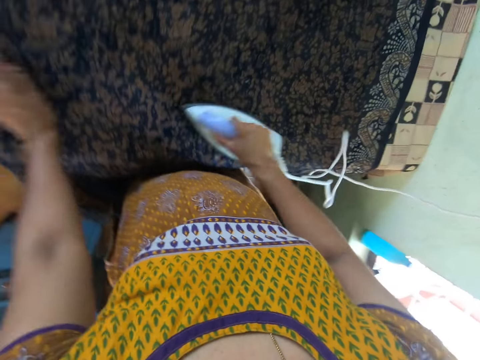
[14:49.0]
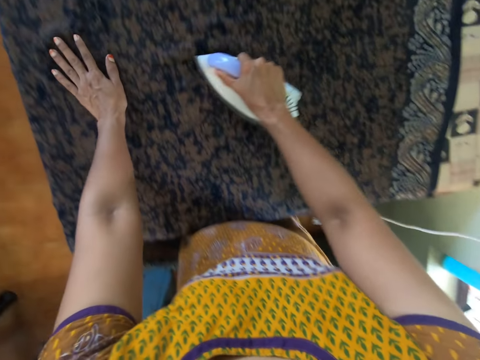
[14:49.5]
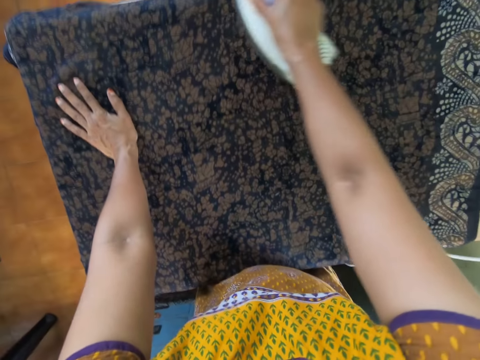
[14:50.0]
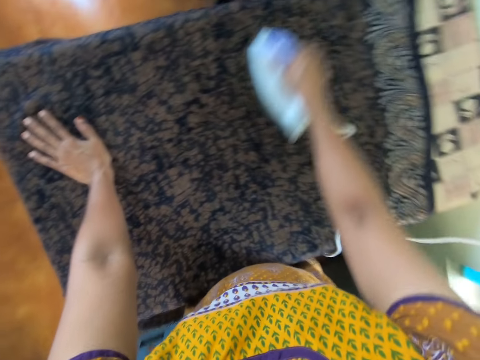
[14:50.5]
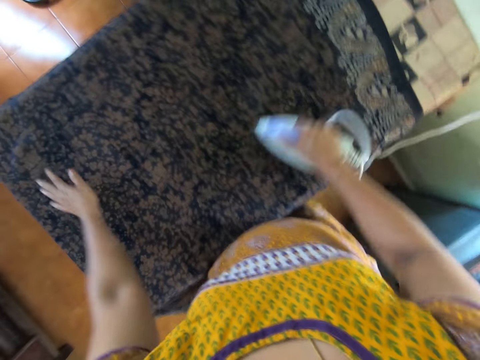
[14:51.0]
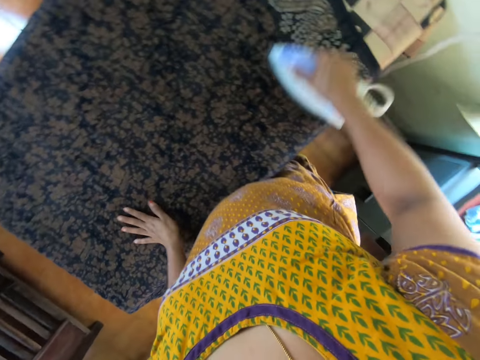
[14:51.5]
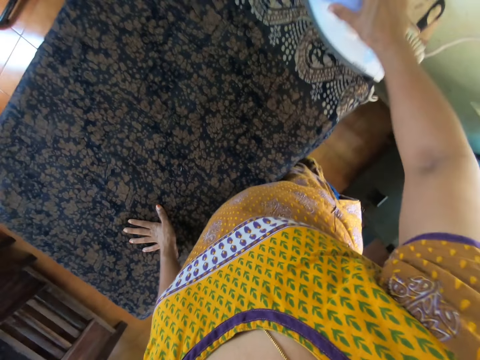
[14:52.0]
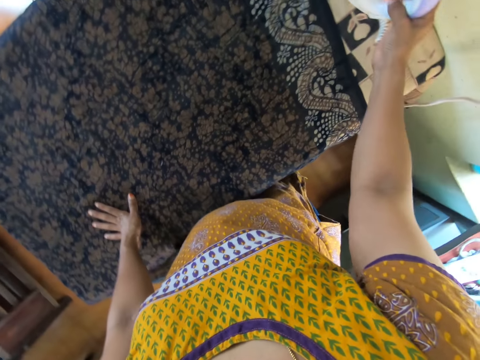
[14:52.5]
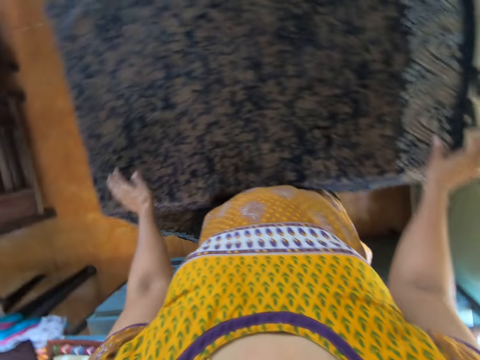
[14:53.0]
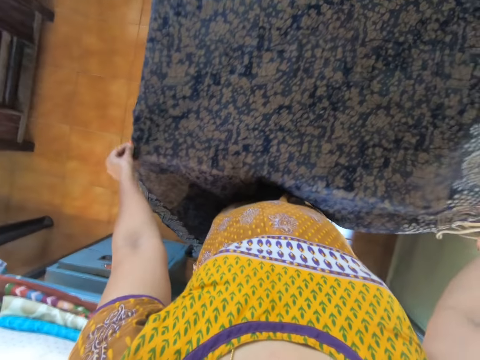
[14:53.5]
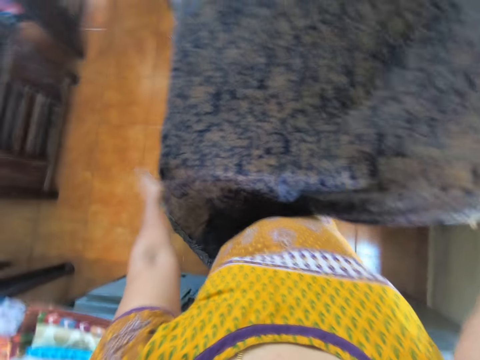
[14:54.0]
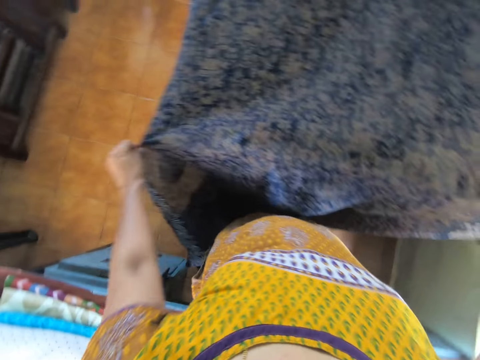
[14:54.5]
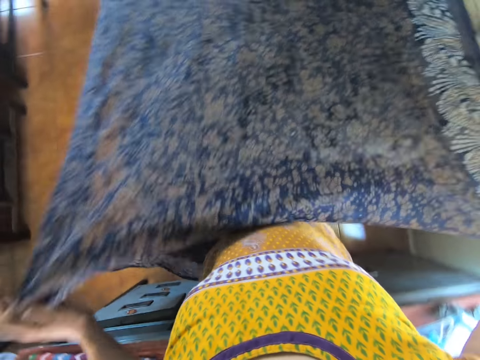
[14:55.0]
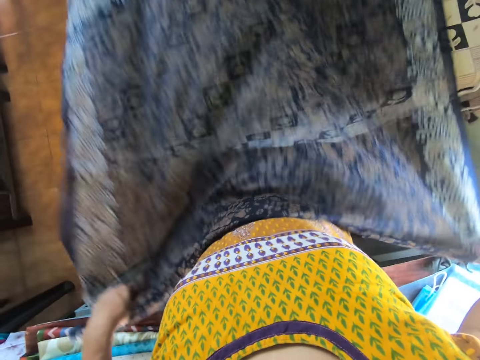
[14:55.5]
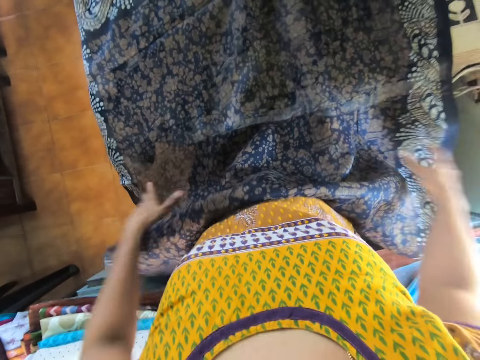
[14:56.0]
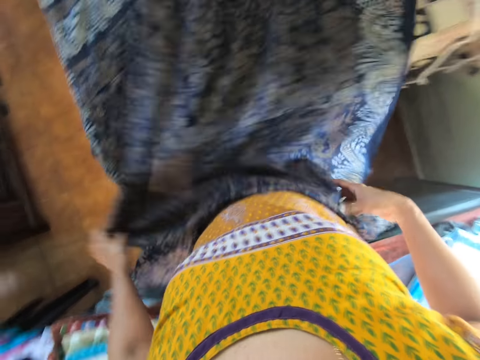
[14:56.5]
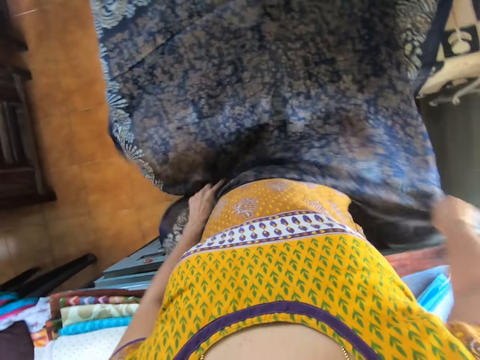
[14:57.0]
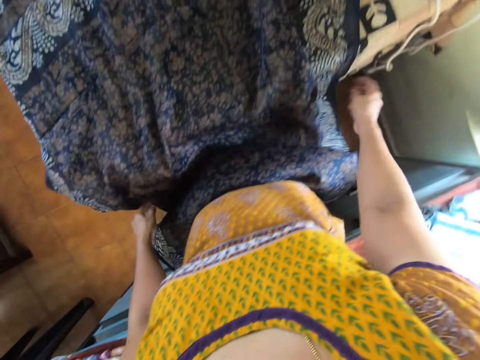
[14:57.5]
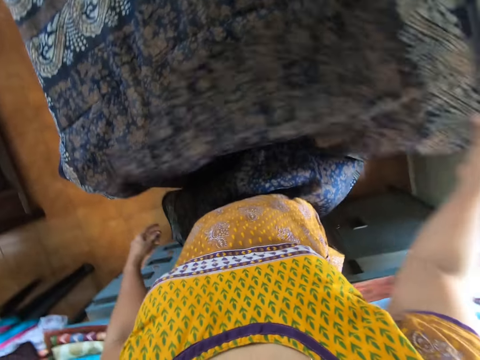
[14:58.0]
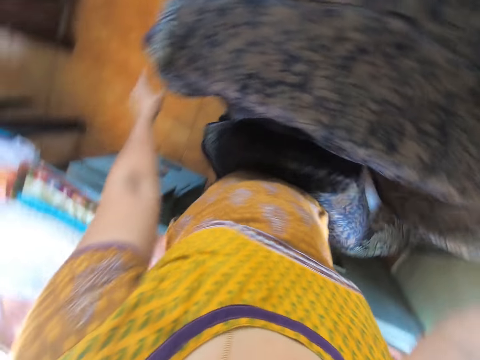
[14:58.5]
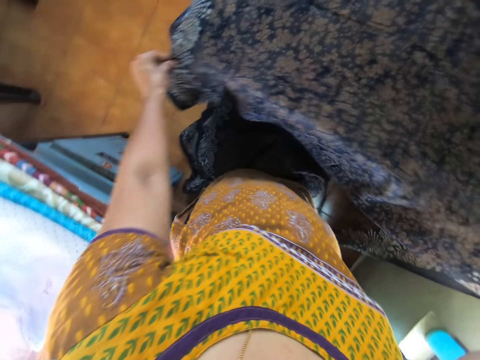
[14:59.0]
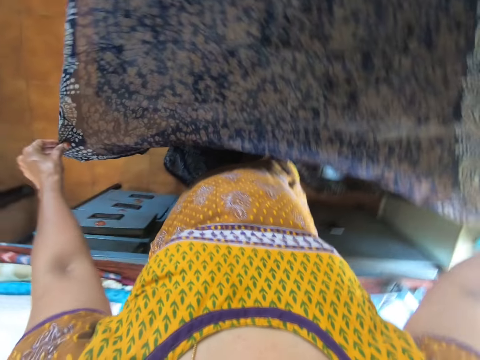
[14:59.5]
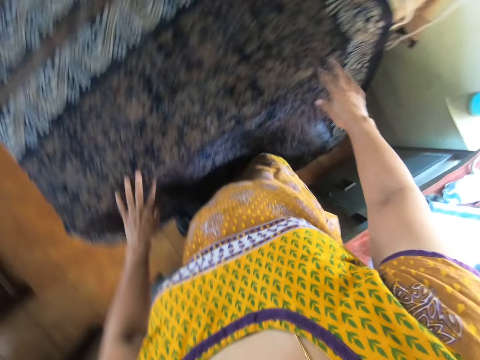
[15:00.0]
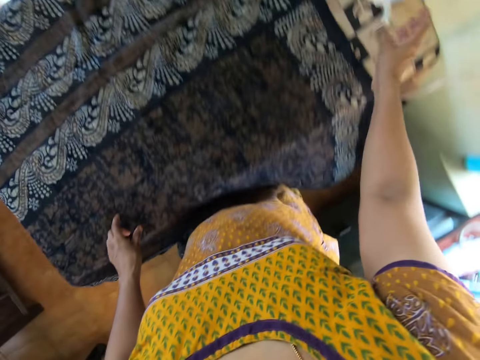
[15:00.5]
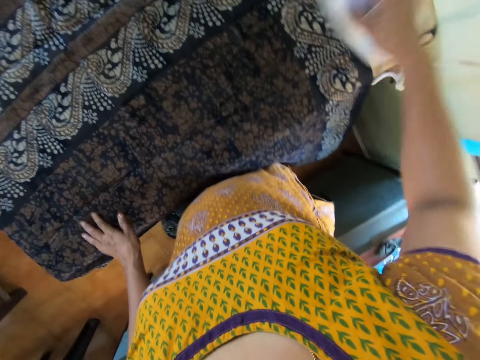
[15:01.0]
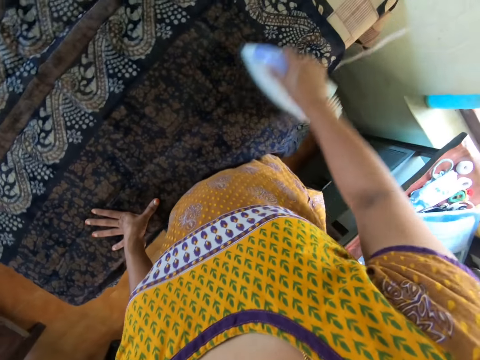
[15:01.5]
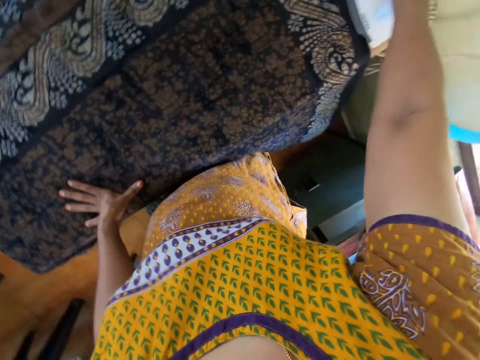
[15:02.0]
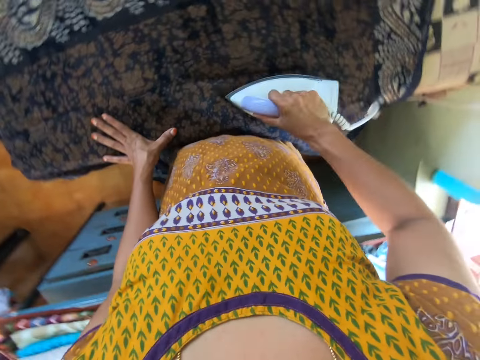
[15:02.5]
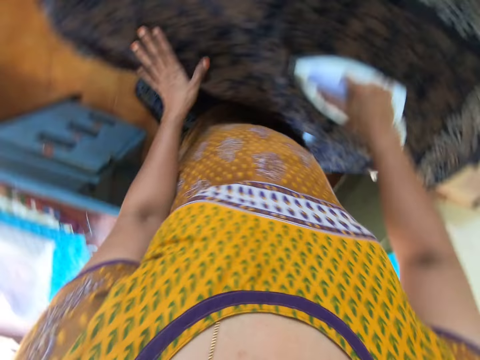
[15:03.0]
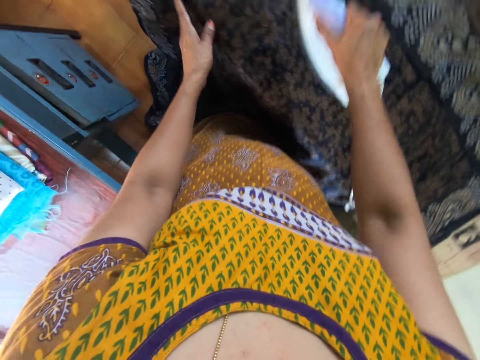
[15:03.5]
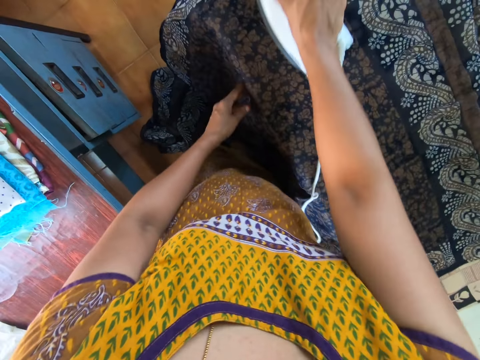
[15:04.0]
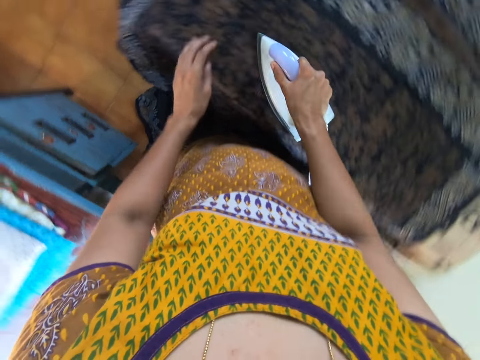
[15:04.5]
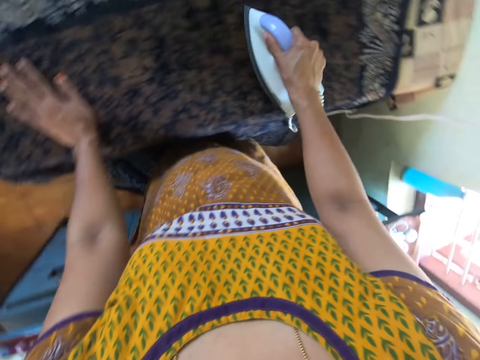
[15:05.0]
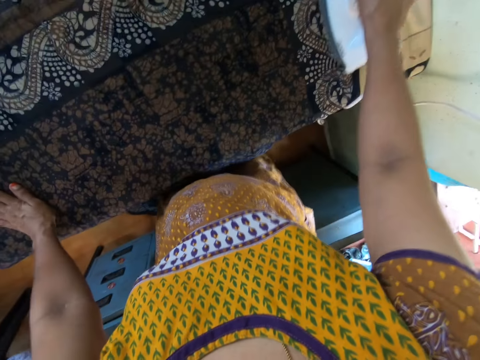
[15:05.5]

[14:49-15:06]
The camera wearer places the iron on the ironing table with her right hand. She adjusts the cloth on the table with both hands. She picks up the iron on the table with her right hand. She irons the cloth on the table with the iron in her right hand.

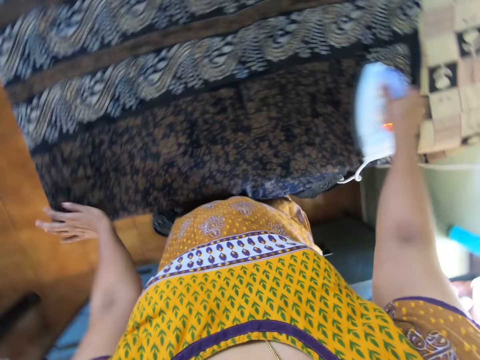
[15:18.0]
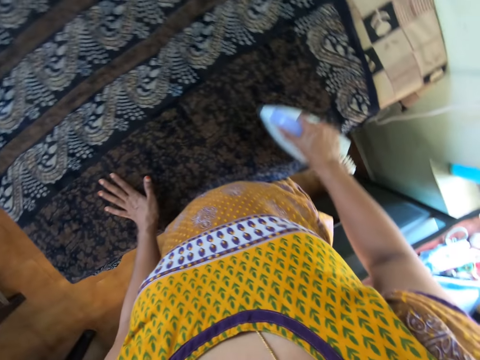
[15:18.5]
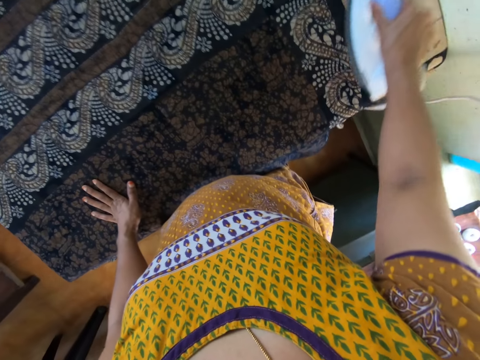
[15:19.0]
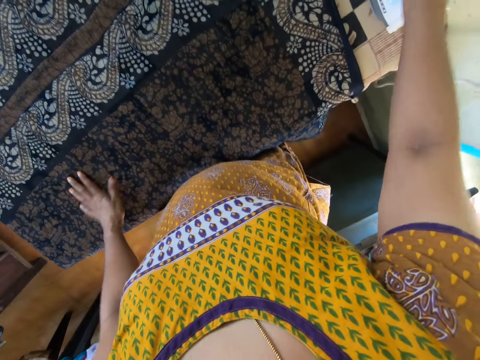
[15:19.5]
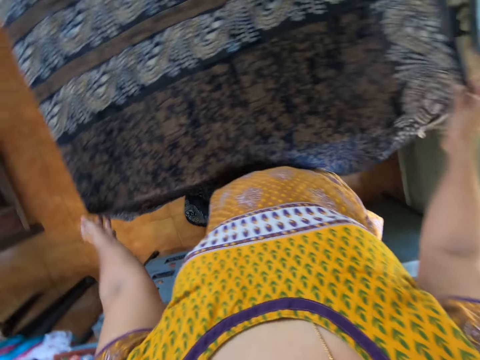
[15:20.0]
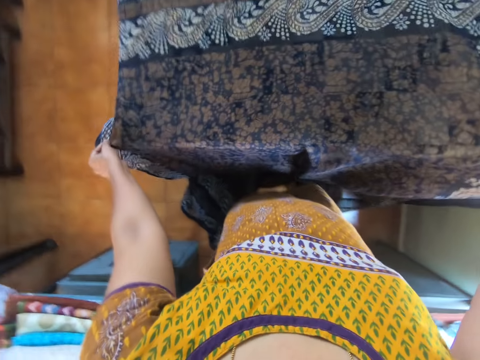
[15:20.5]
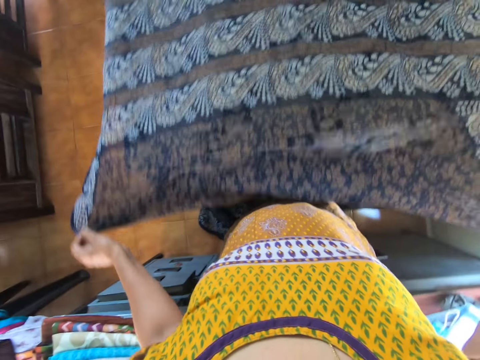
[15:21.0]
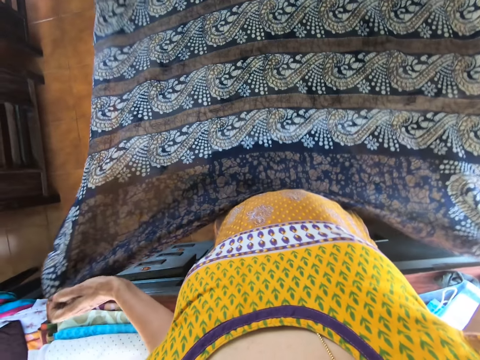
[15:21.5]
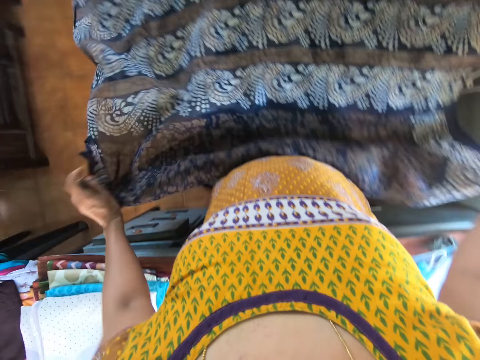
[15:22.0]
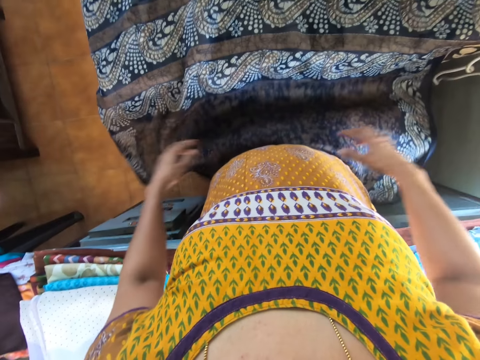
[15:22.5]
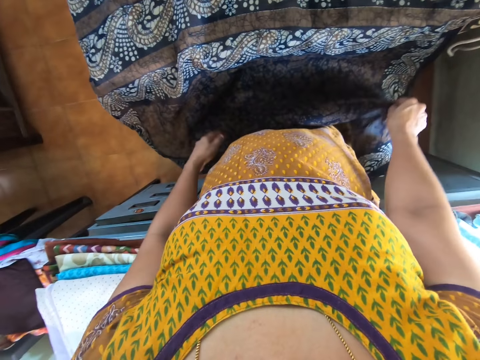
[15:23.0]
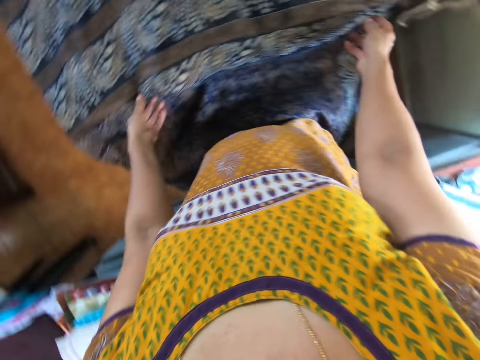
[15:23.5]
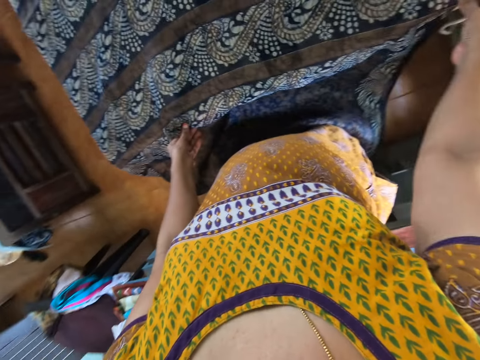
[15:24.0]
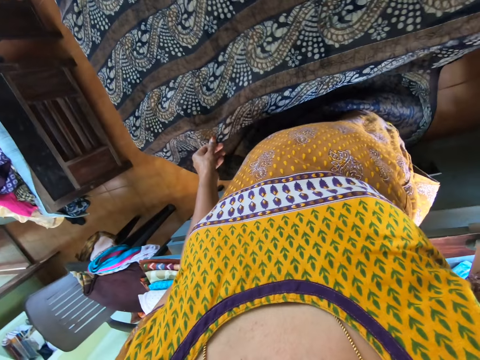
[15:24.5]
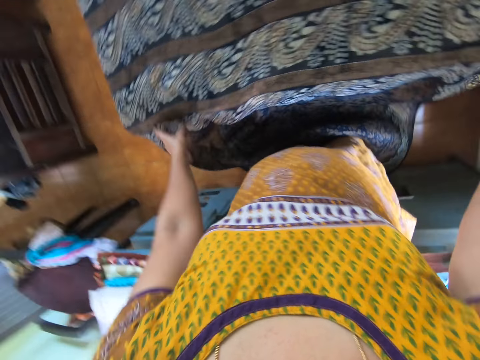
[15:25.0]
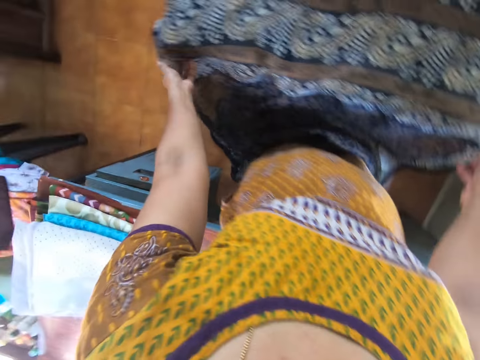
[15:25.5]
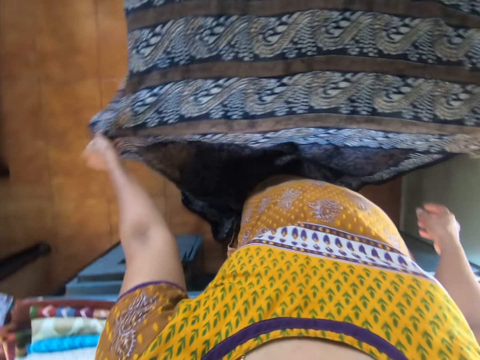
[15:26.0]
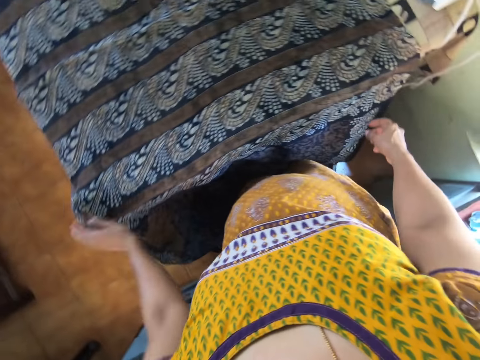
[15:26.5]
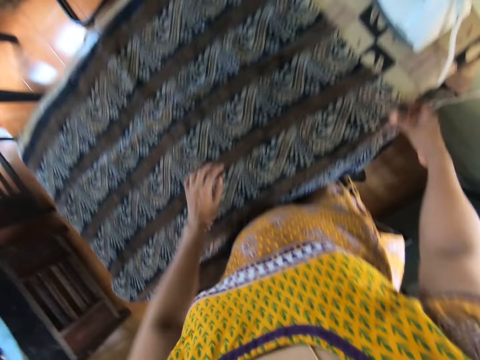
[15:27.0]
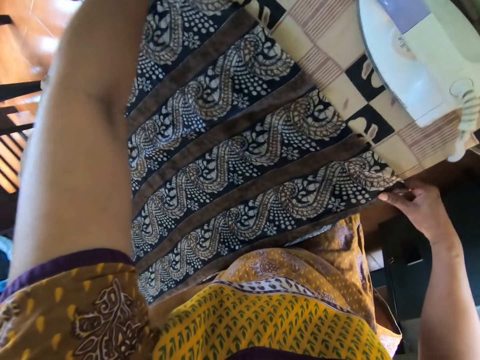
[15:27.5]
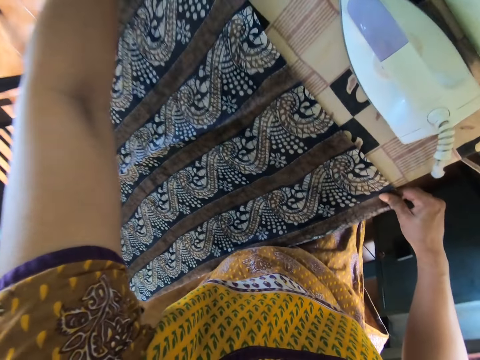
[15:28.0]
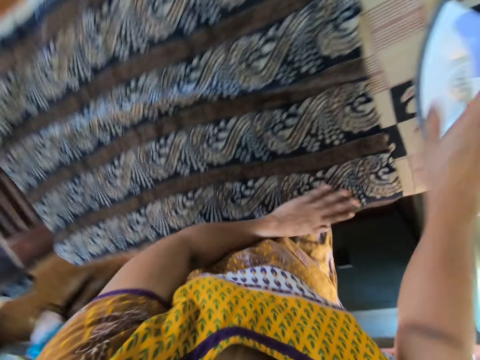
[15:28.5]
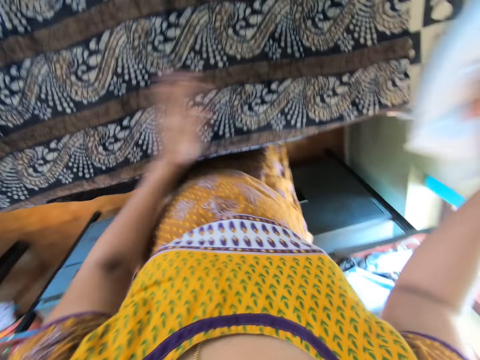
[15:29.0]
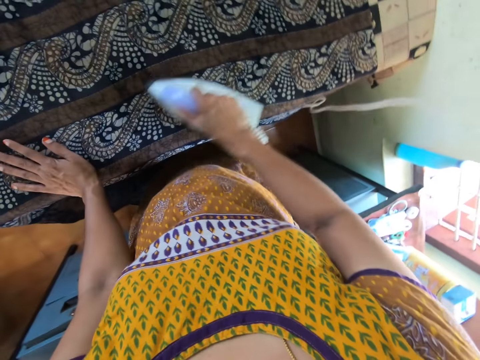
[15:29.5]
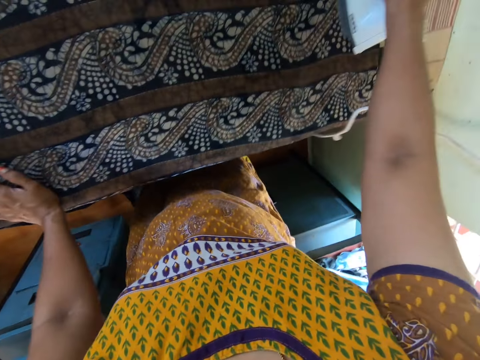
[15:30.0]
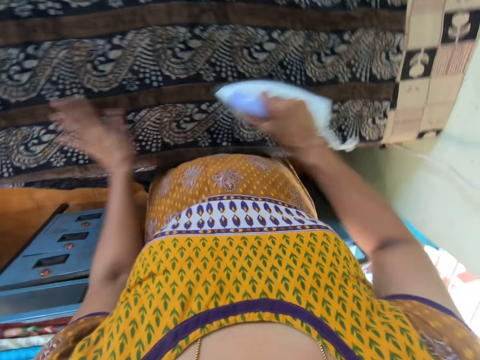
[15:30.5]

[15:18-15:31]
The camera wearer puts the iron box on something. She adjusts the cloth on the table with both hands. She picks up the iron on the table with her right hand. She irons the cloth on the table with the iron in her right hand.
